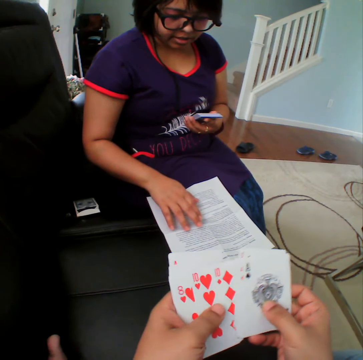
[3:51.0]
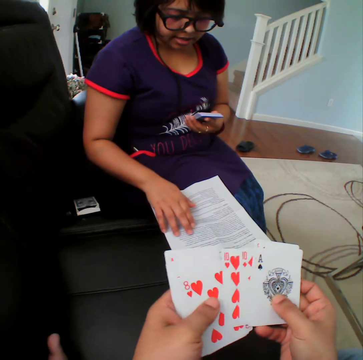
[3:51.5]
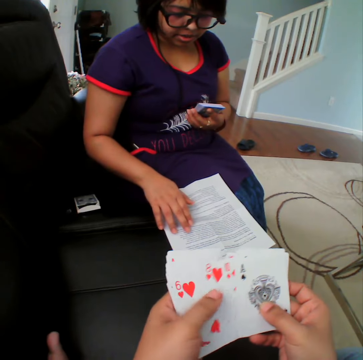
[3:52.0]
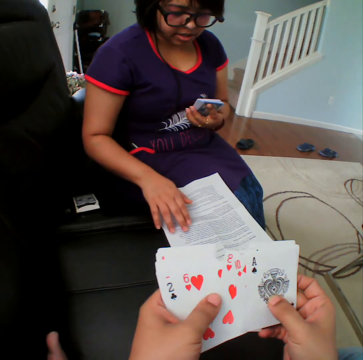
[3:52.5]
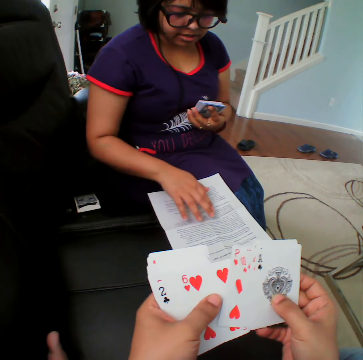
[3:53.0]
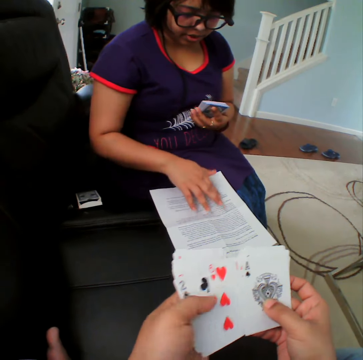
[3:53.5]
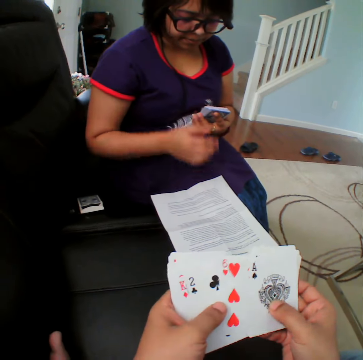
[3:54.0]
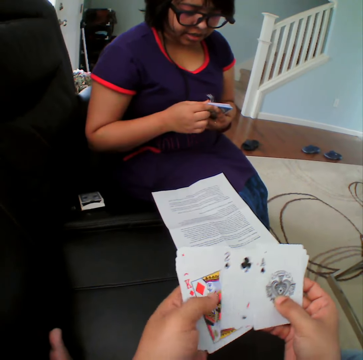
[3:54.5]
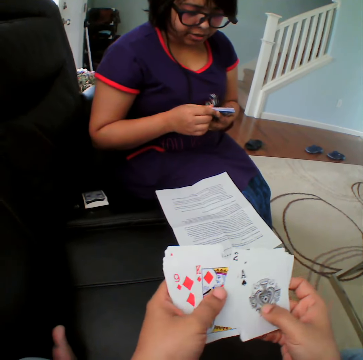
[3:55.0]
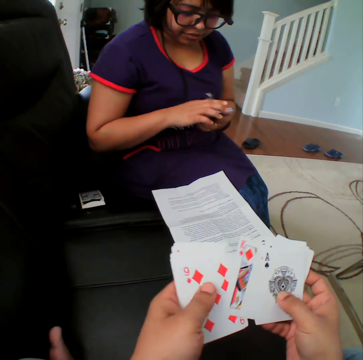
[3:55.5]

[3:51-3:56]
A person converses.

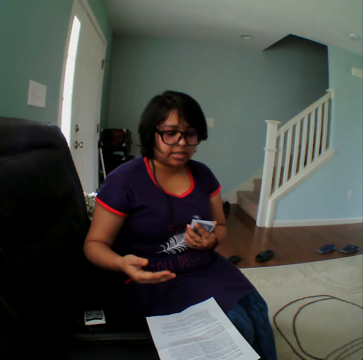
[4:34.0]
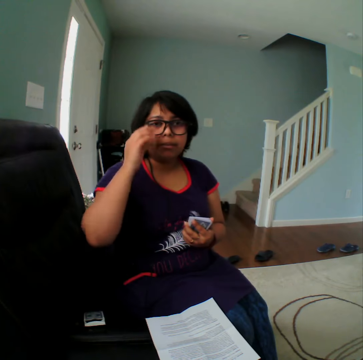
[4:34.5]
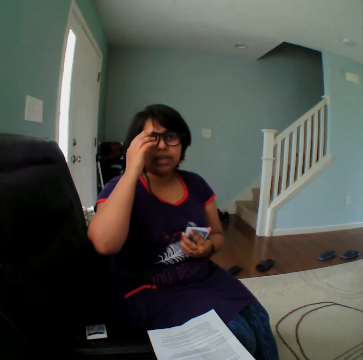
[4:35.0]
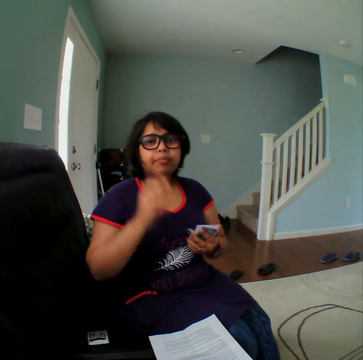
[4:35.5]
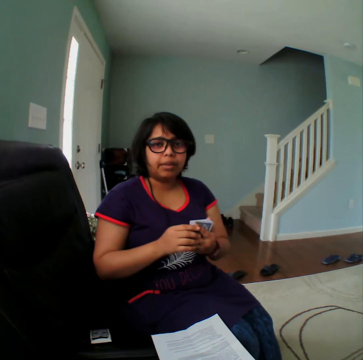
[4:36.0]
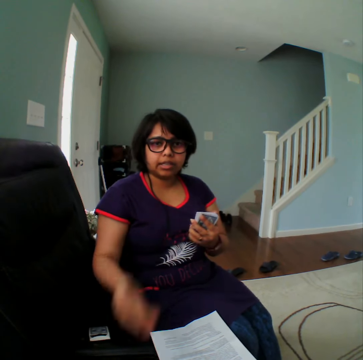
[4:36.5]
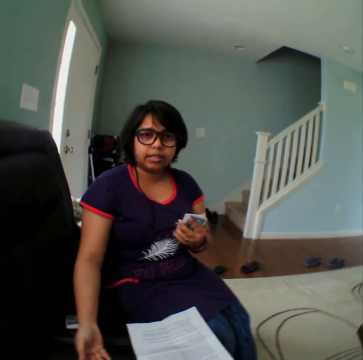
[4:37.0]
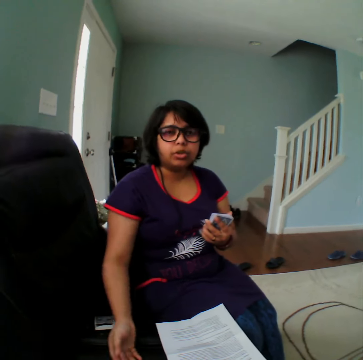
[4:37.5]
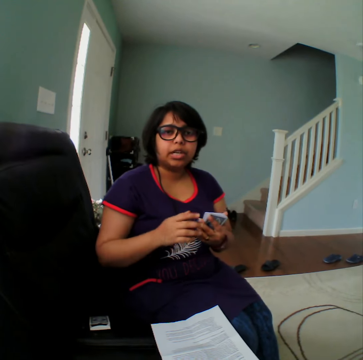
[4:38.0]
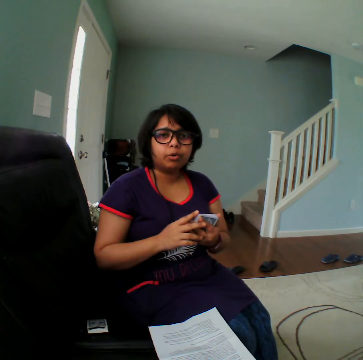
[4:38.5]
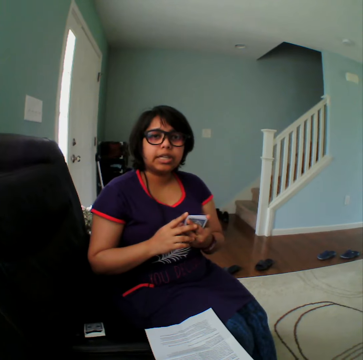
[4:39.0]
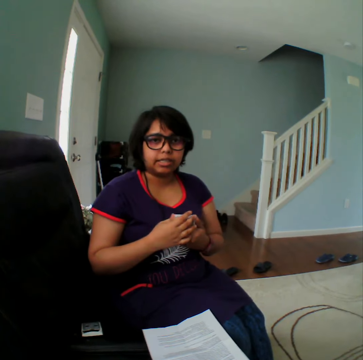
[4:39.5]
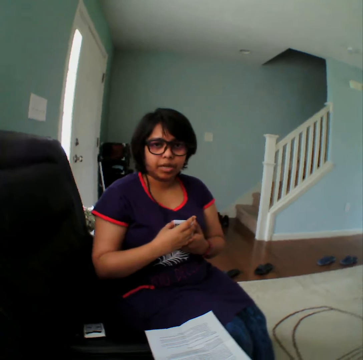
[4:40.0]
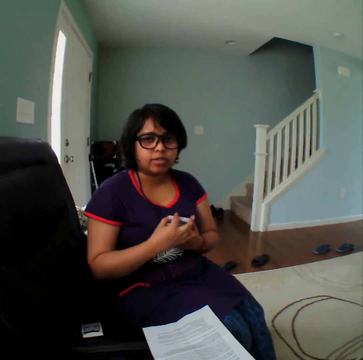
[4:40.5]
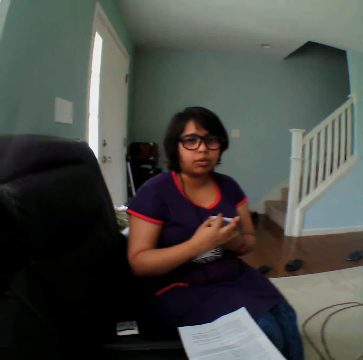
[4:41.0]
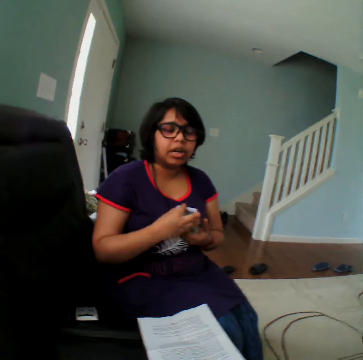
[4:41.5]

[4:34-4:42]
A person converses with a man.

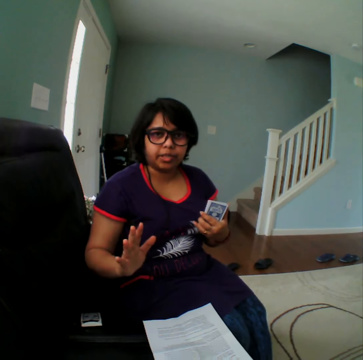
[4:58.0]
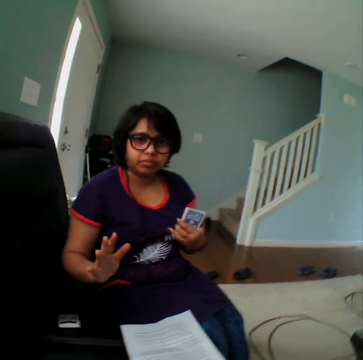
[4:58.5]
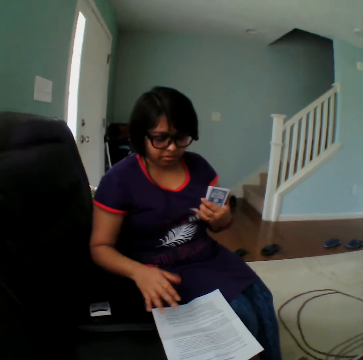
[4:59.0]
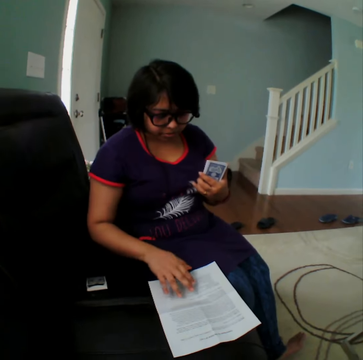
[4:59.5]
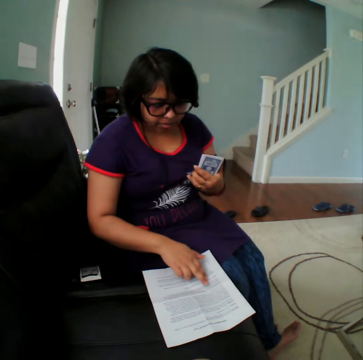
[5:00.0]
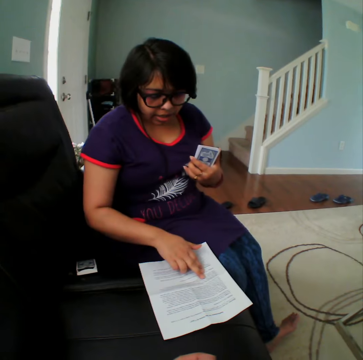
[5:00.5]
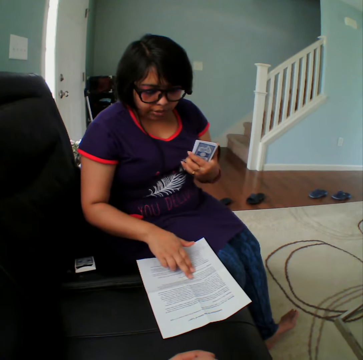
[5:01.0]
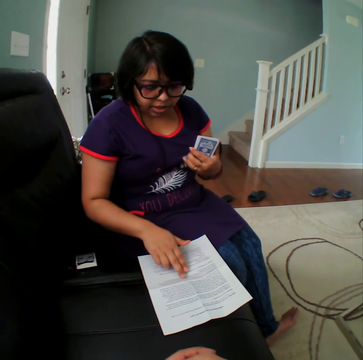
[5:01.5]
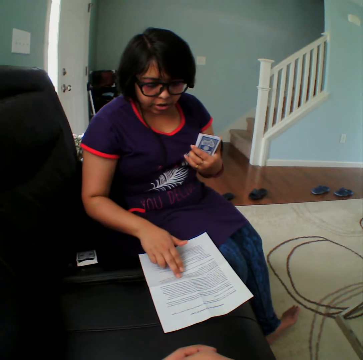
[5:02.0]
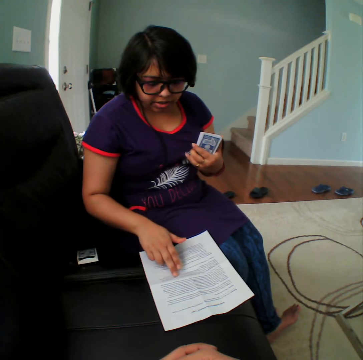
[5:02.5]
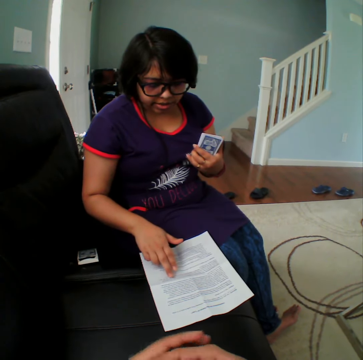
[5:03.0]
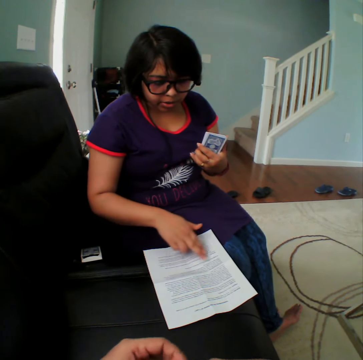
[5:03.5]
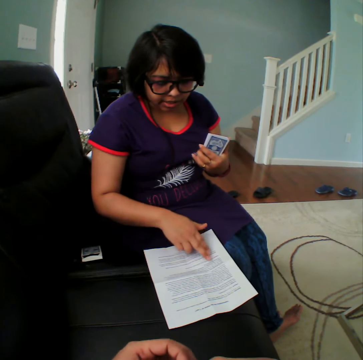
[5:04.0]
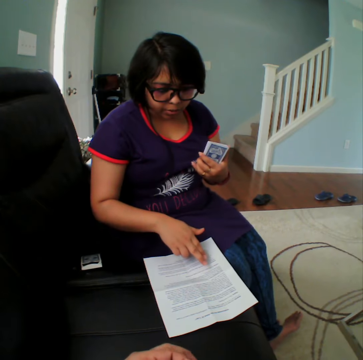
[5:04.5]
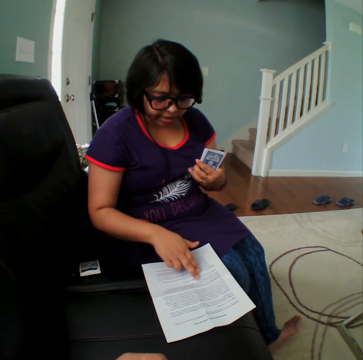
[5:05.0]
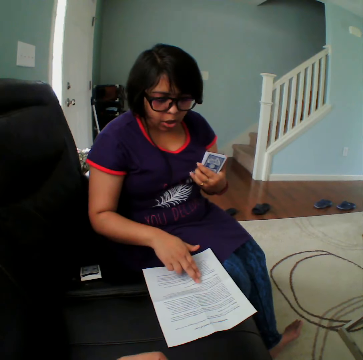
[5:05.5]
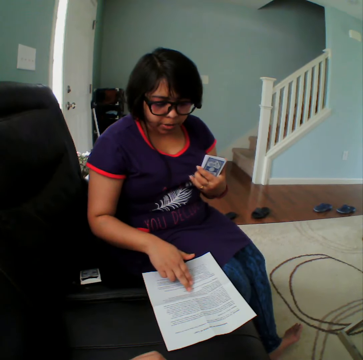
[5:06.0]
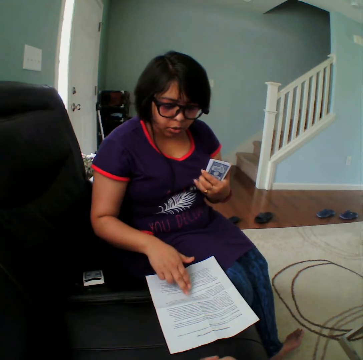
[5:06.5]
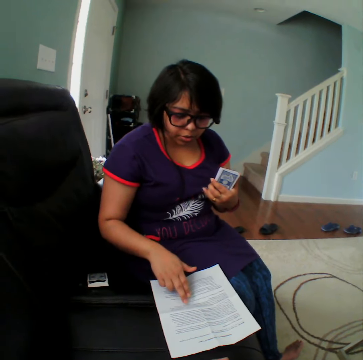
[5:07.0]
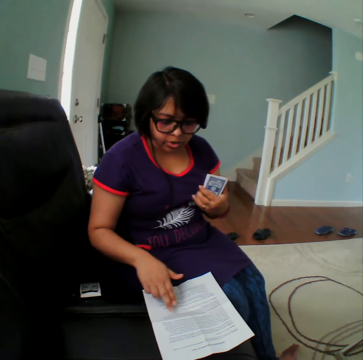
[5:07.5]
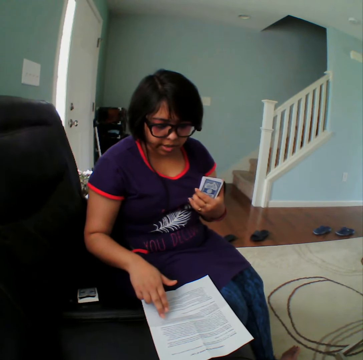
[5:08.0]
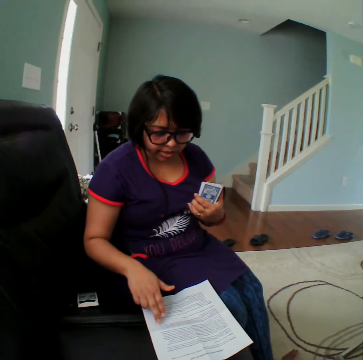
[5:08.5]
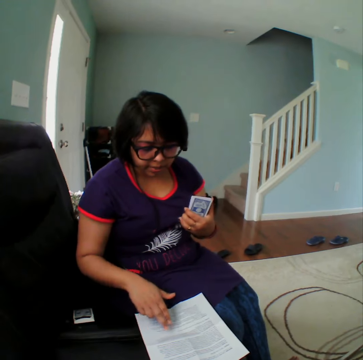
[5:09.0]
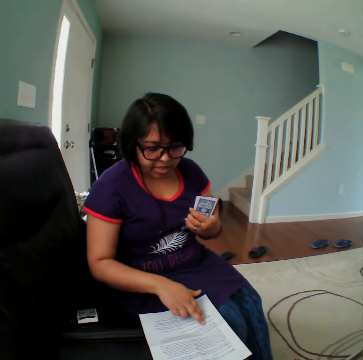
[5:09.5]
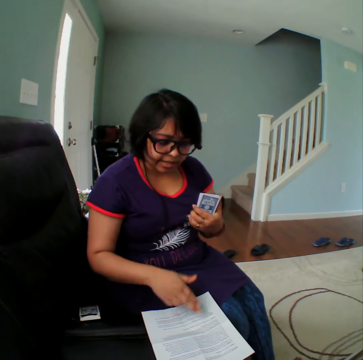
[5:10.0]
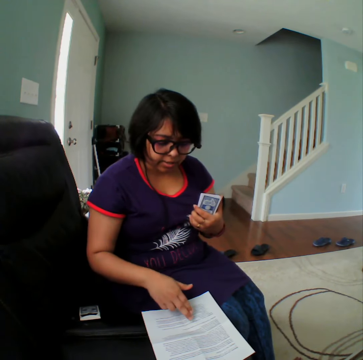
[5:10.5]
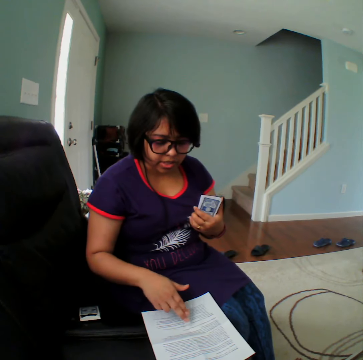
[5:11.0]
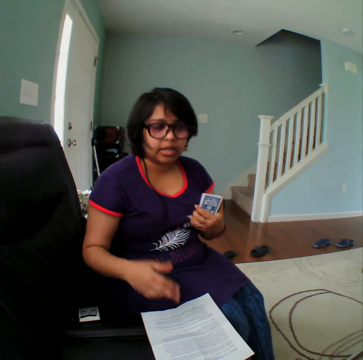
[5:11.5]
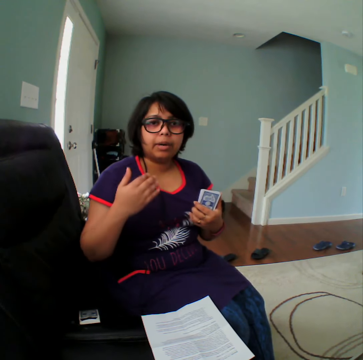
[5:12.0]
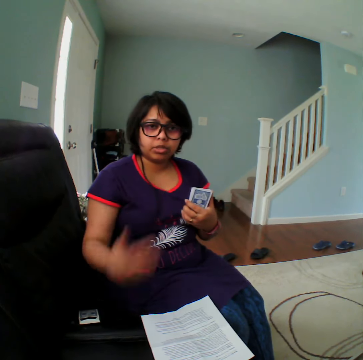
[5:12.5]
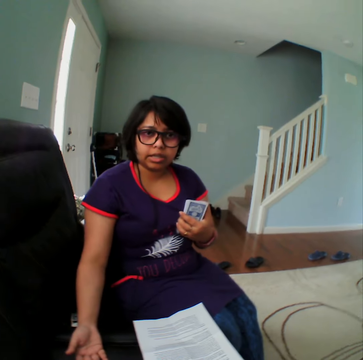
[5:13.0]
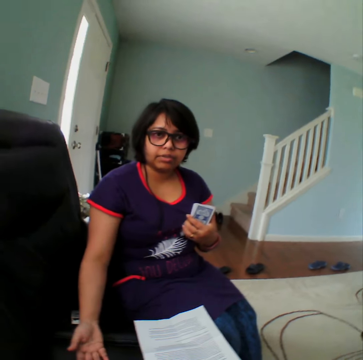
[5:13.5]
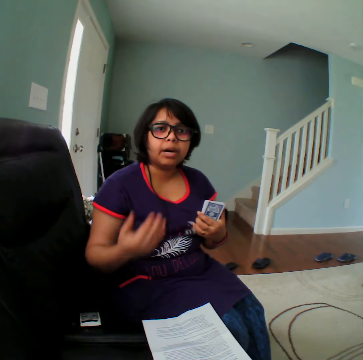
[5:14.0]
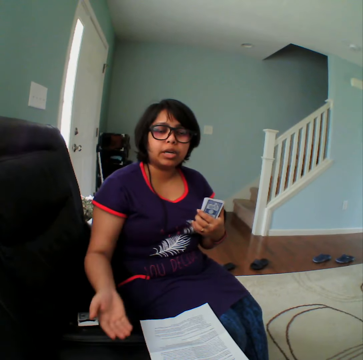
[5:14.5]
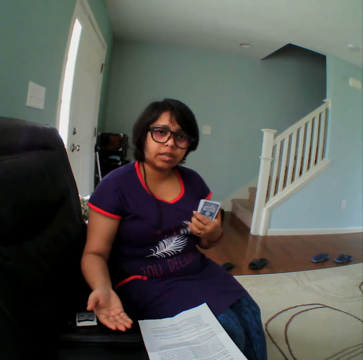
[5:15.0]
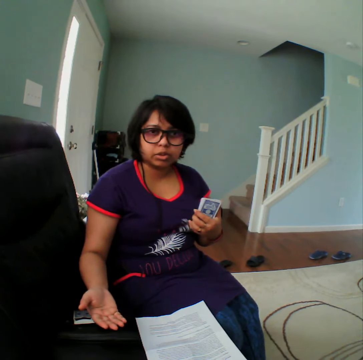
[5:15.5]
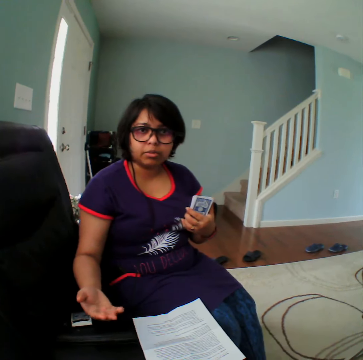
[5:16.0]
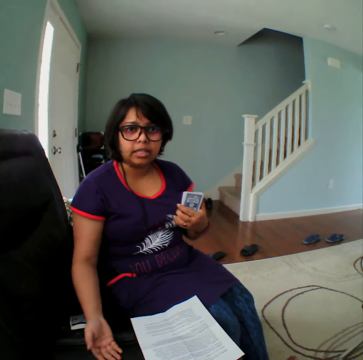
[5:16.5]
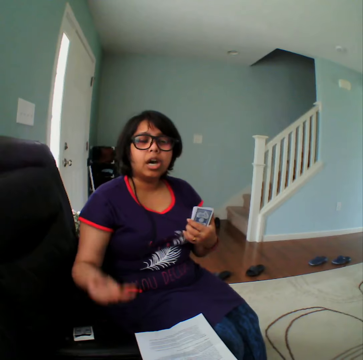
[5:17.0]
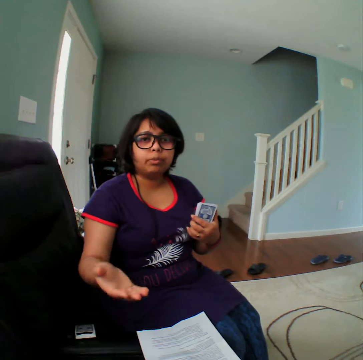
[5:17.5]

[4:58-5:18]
A person goes through the instruction paper. The person touches the paper in the couch. The person converses with a man.

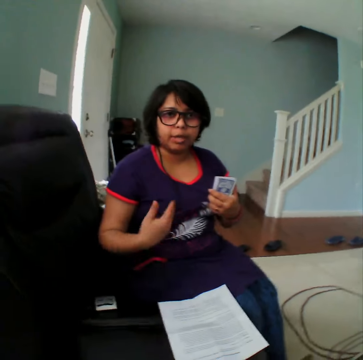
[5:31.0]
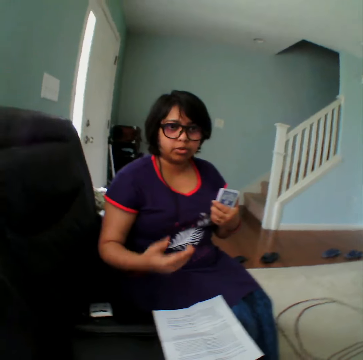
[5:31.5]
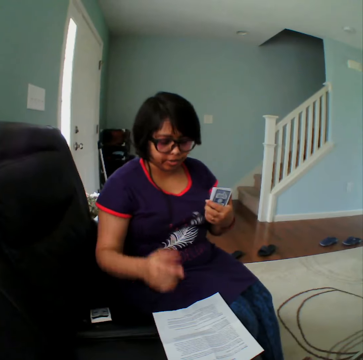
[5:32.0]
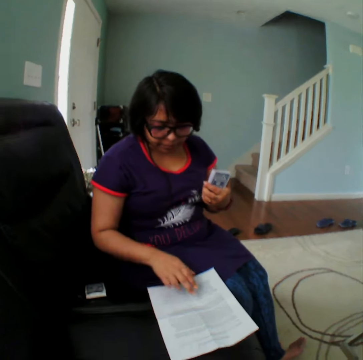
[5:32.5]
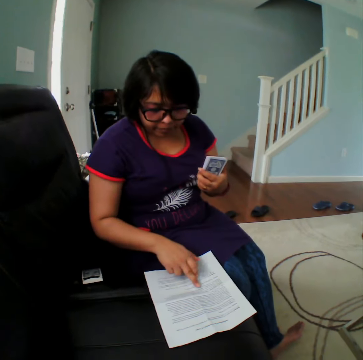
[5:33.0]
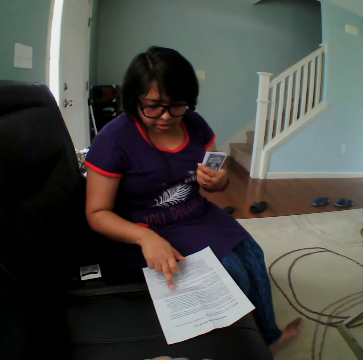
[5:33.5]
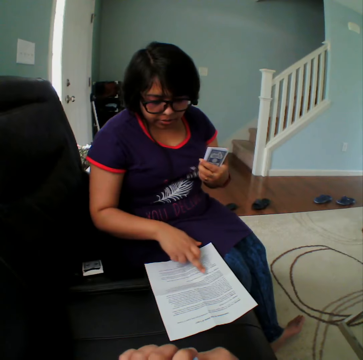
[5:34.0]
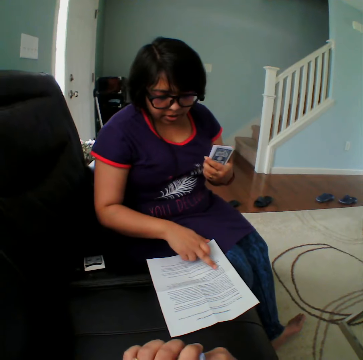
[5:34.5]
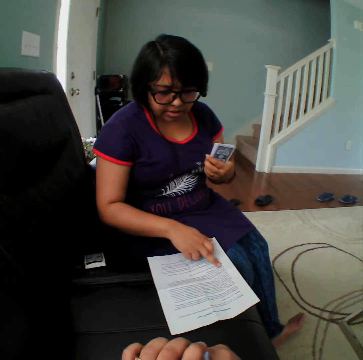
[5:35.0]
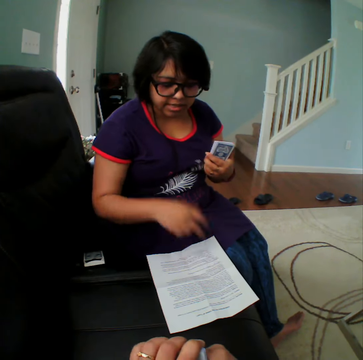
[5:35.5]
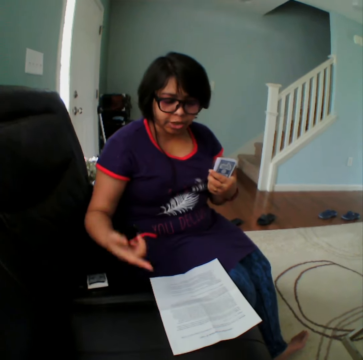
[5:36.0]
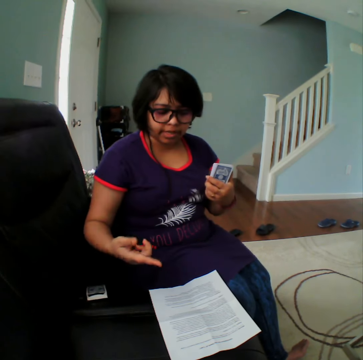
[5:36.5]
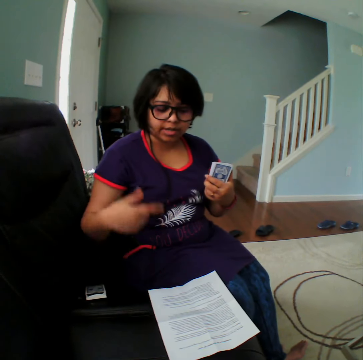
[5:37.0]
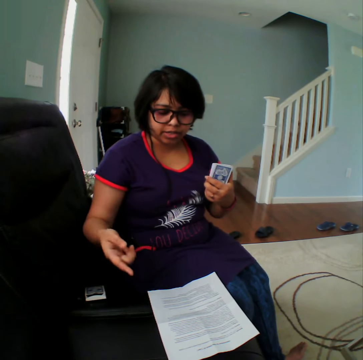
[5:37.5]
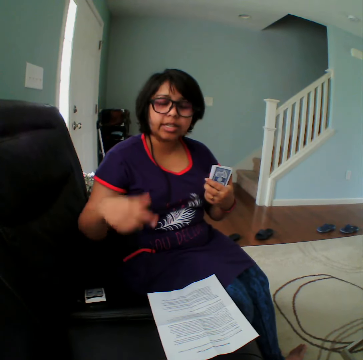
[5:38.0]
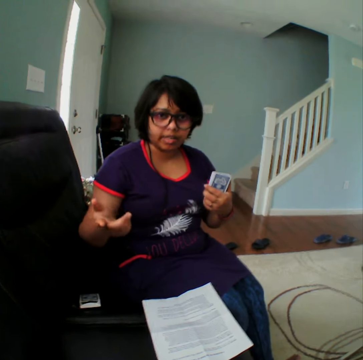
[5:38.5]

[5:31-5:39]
A person goes through the instruction paper and touches the paper.
